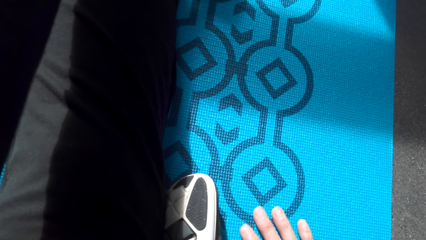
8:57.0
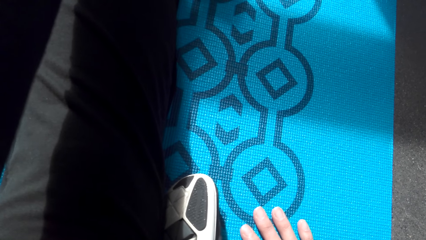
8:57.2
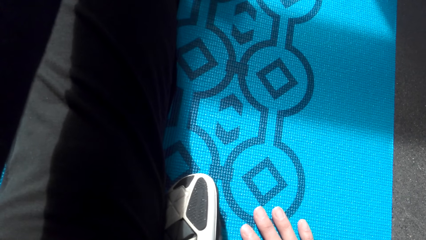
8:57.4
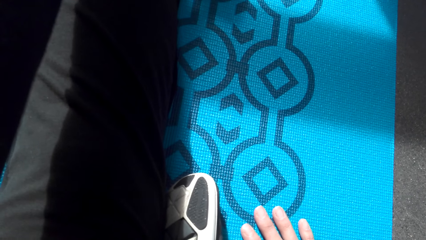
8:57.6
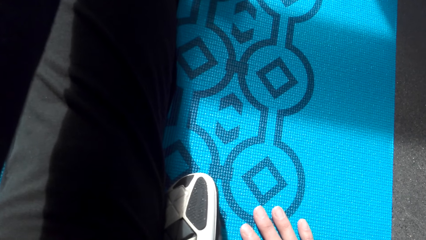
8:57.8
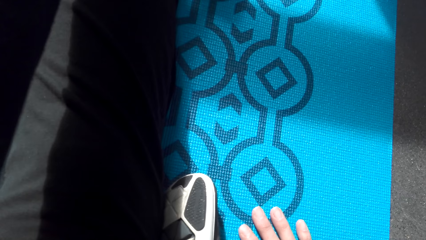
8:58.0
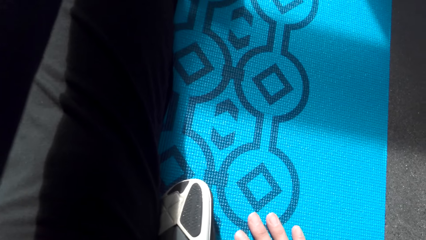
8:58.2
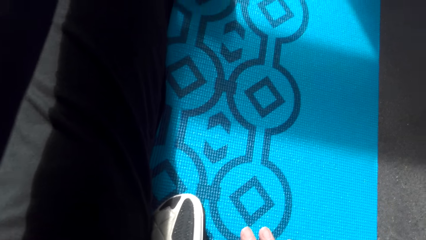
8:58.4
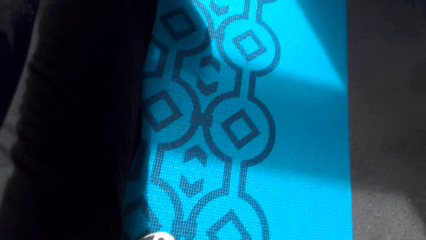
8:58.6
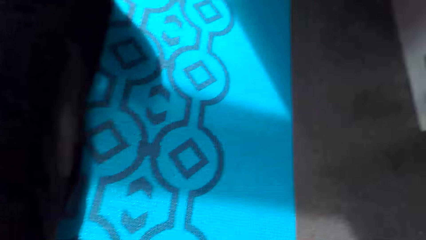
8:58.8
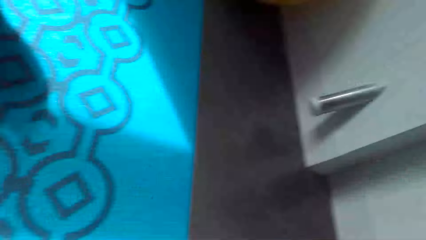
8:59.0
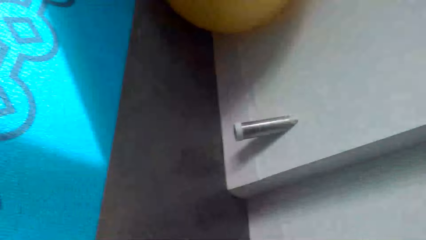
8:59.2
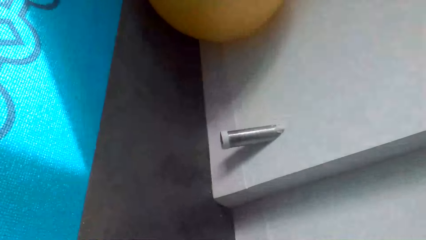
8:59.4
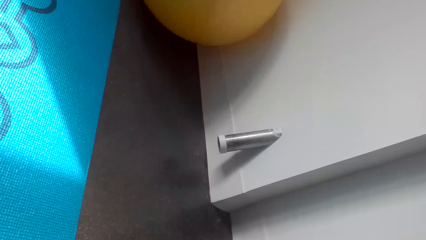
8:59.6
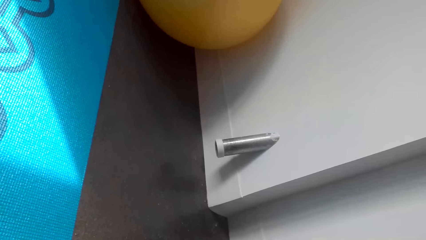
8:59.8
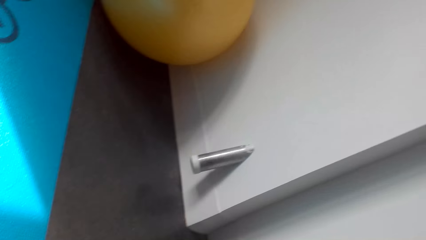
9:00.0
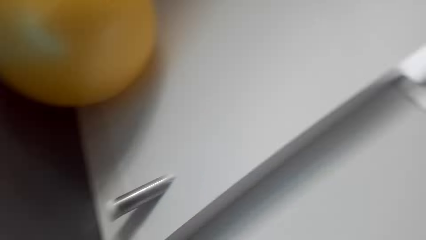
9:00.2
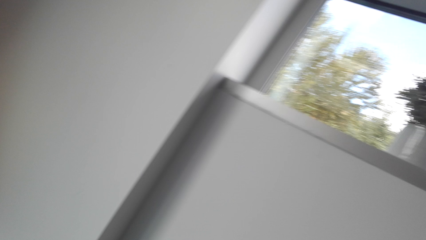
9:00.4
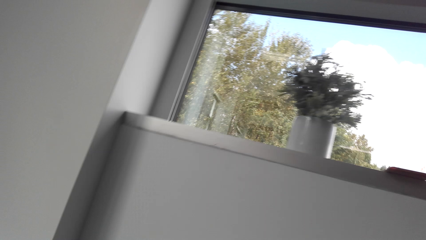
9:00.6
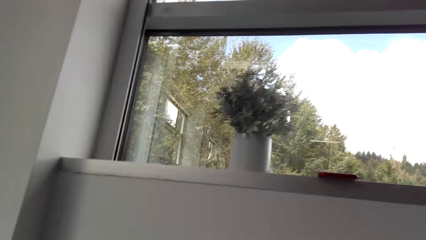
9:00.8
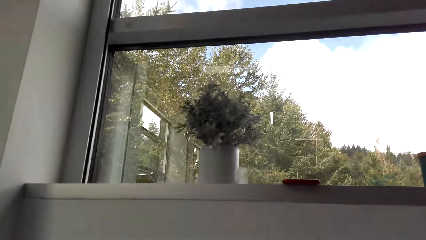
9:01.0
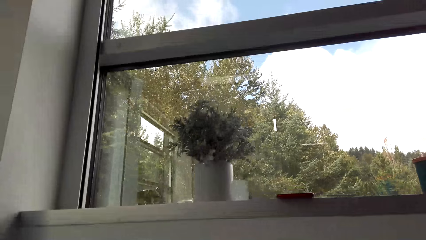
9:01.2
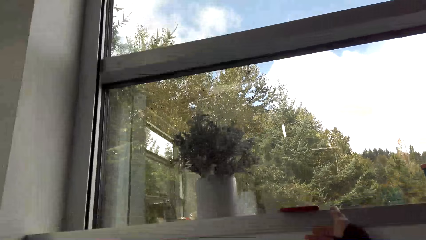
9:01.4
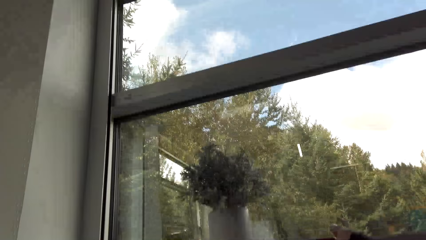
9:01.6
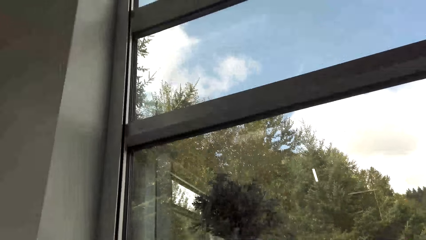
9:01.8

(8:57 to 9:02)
The camera wearer looks around. They look around again.

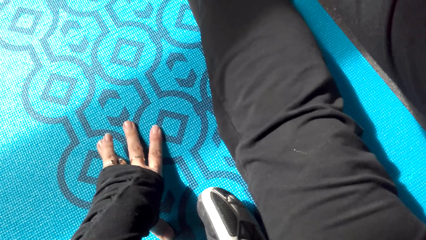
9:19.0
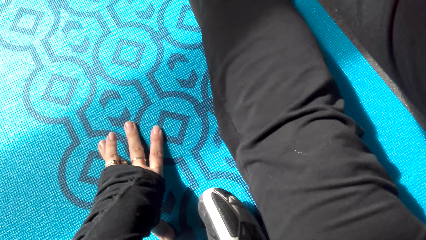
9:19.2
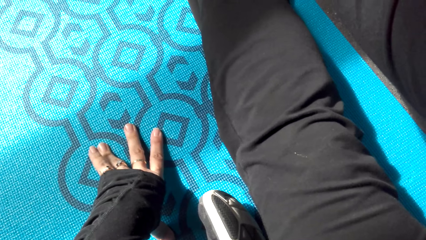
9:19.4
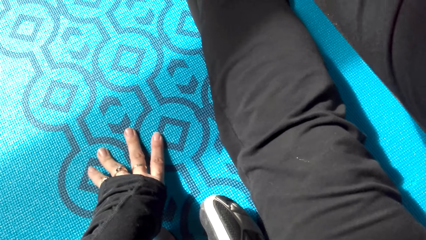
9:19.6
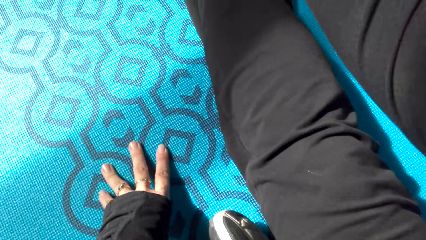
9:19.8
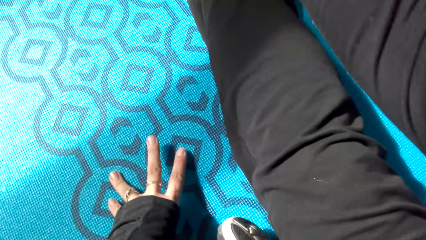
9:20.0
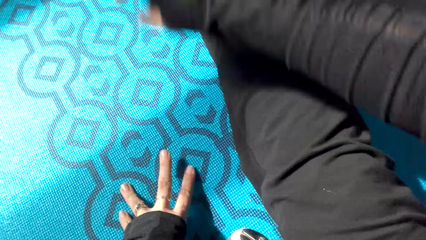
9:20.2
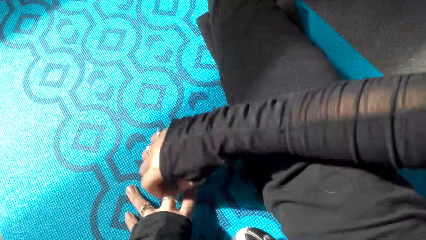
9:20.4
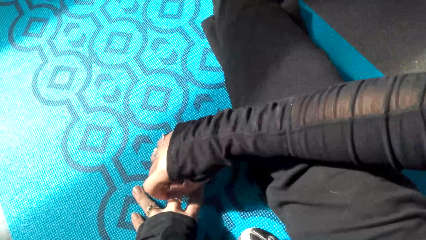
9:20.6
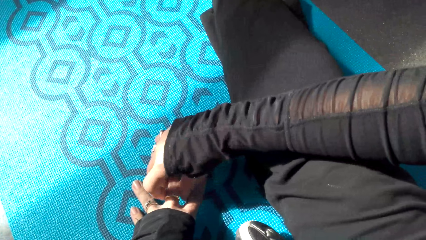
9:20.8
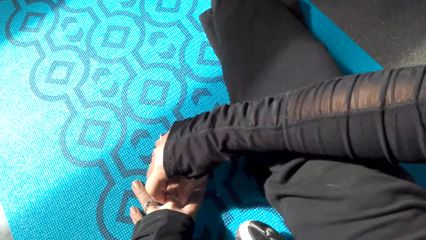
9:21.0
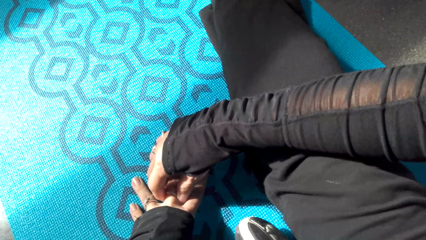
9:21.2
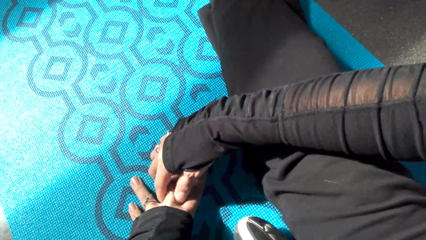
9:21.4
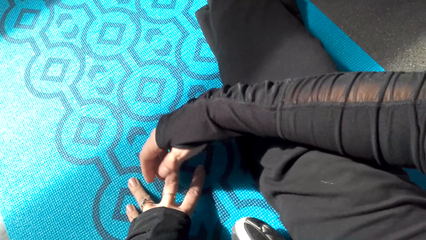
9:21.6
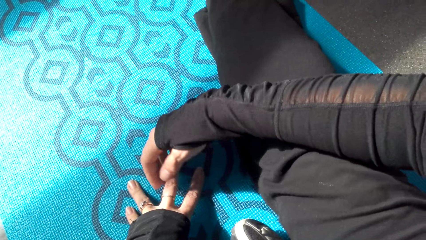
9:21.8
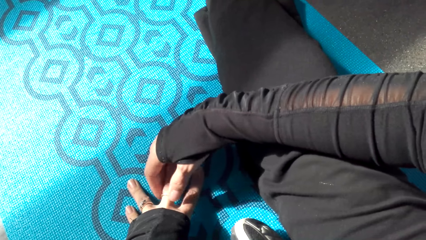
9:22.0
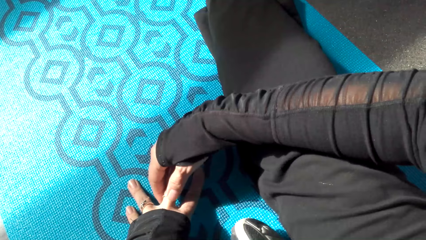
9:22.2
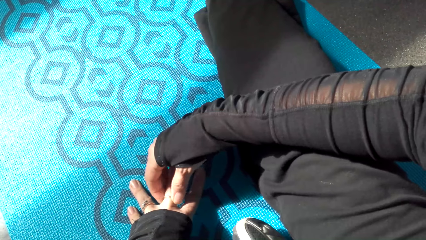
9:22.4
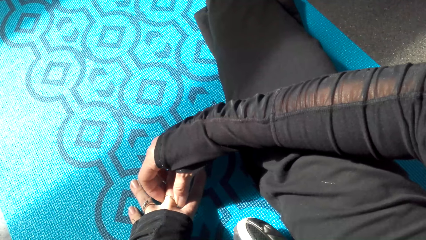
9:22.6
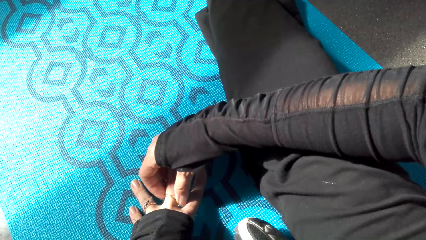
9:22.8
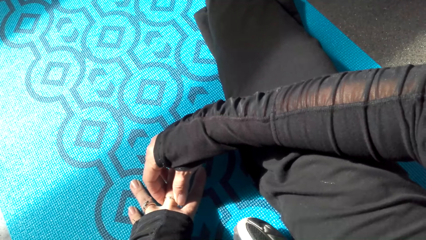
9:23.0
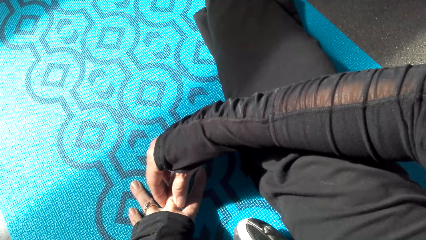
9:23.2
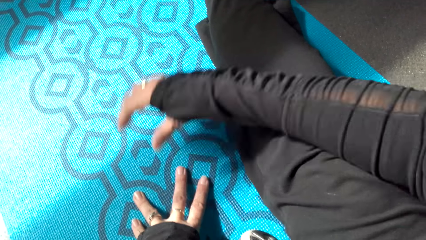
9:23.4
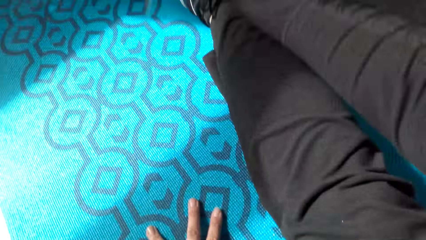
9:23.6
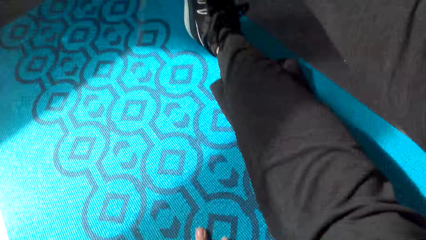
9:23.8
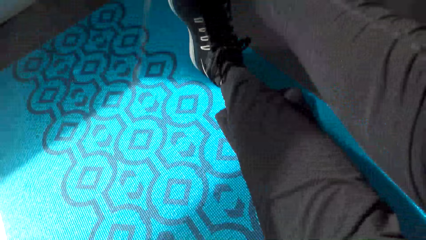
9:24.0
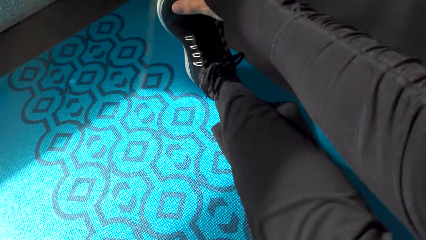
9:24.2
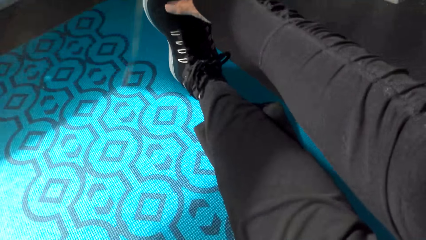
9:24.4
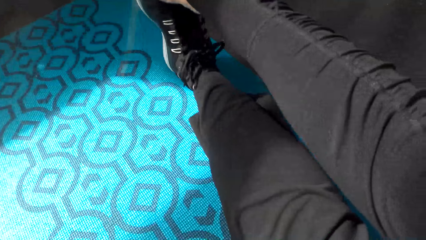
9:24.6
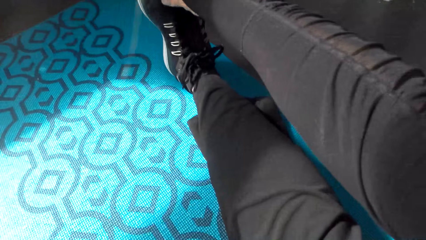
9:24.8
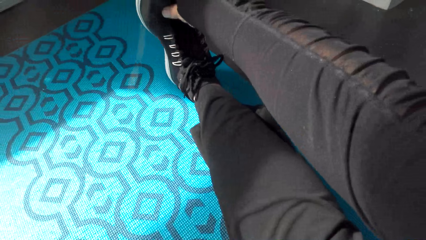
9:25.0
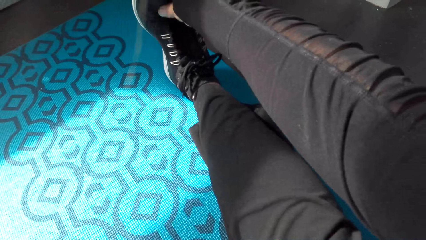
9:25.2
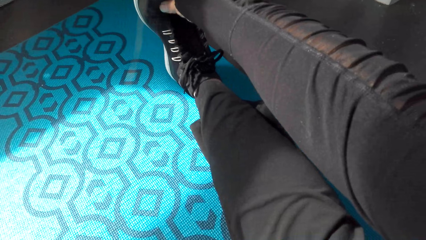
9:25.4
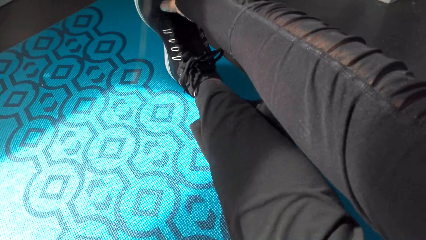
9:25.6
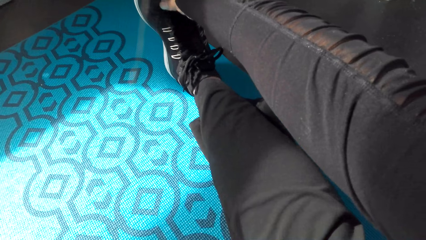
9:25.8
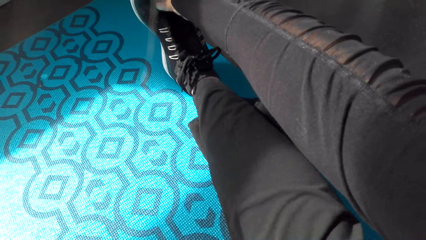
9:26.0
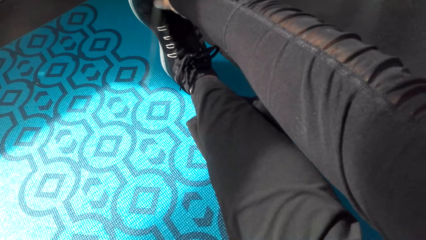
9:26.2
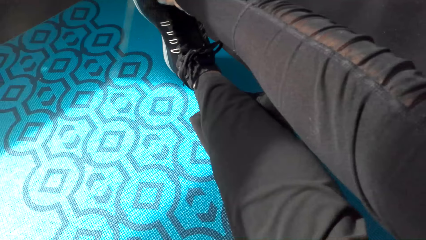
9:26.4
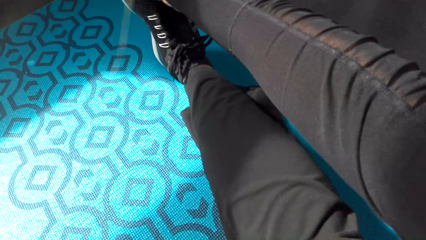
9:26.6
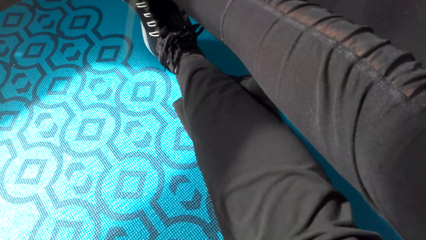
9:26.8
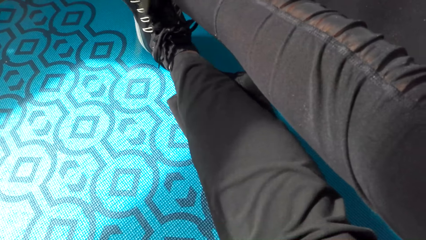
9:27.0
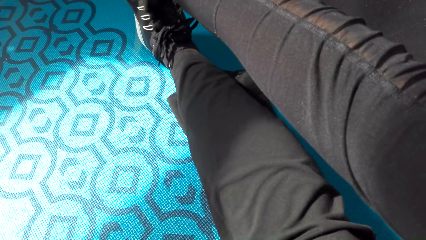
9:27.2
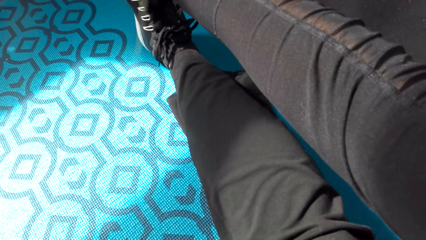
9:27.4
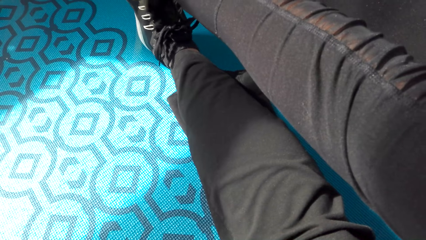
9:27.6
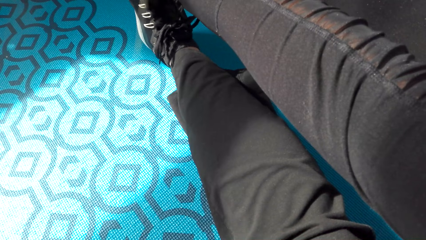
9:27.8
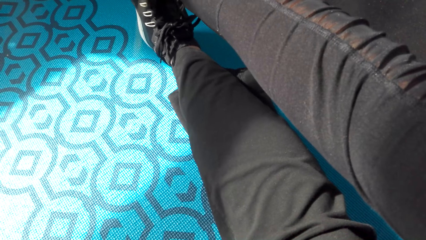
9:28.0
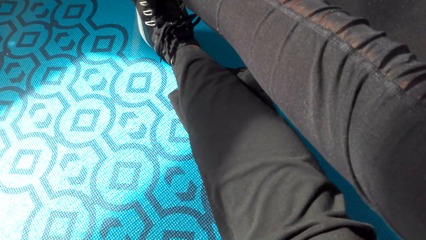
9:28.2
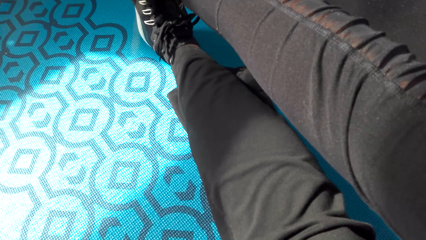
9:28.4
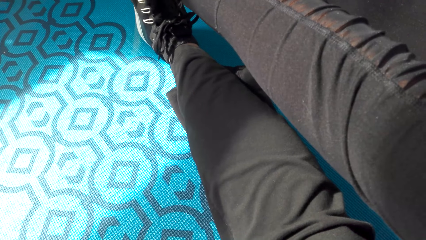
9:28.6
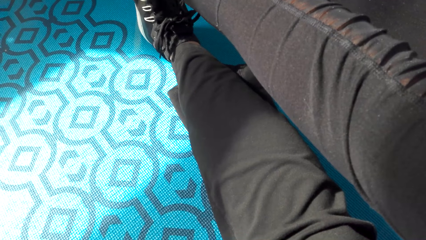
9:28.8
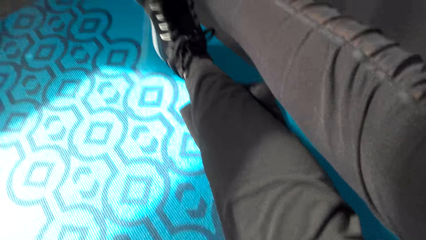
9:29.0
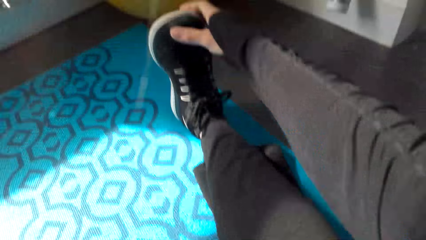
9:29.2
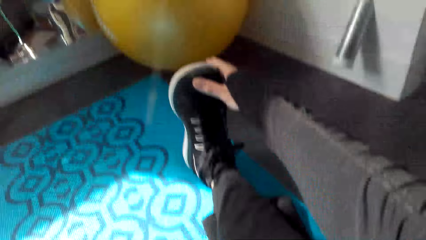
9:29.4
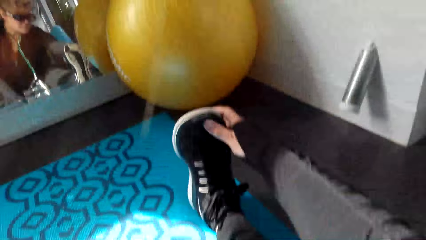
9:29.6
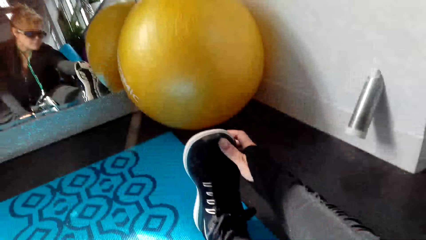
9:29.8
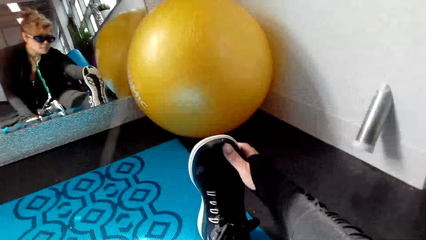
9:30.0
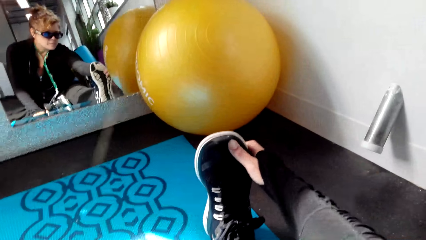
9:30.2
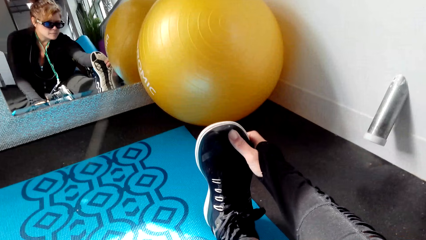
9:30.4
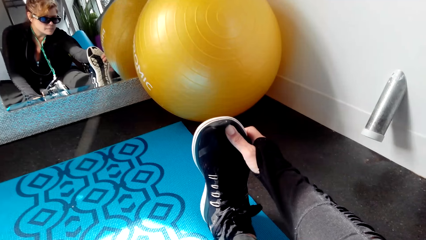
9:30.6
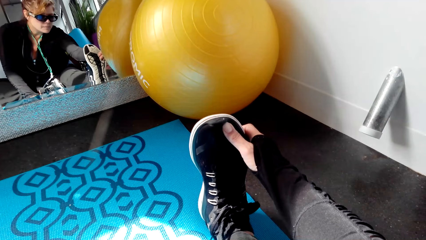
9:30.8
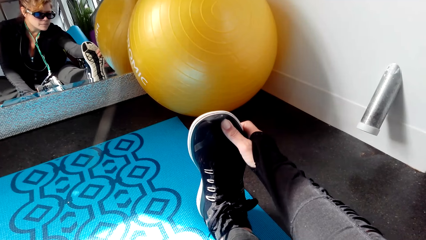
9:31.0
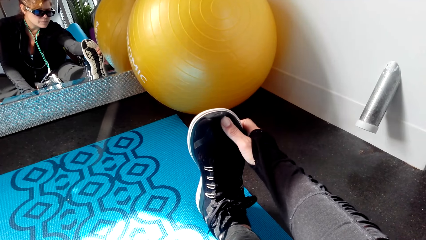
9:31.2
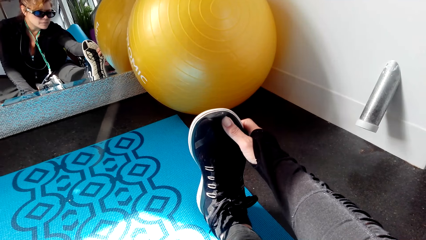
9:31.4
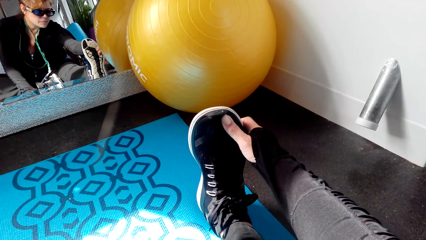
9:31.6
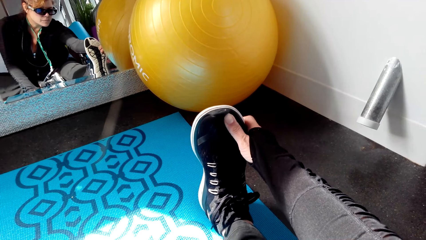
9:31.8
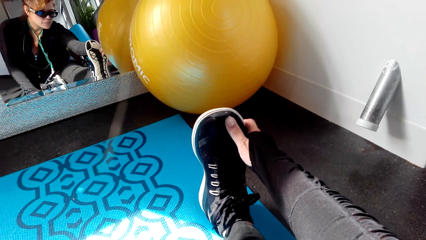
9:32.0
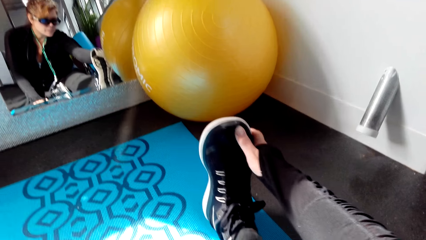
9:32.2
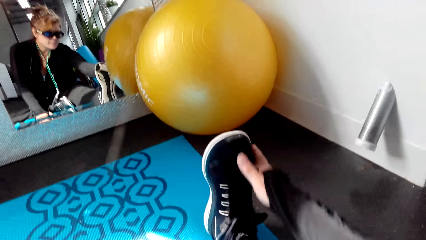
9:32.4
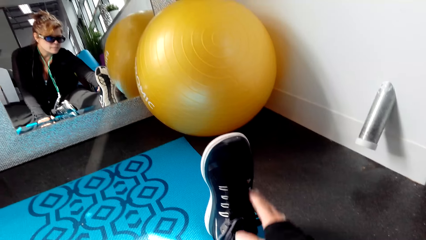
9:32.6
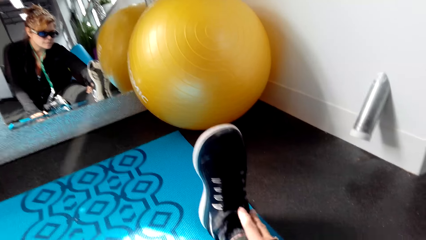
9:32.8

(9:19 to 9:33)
The camera wearer adjusts her ring with her right hand. She exercises. She touches a shoe.
